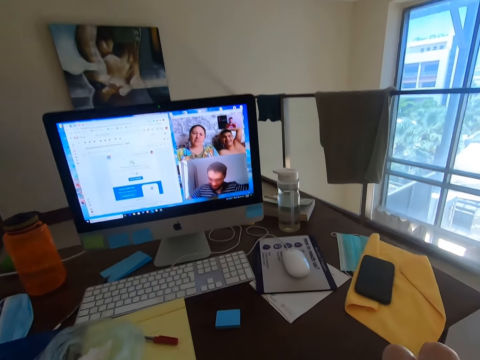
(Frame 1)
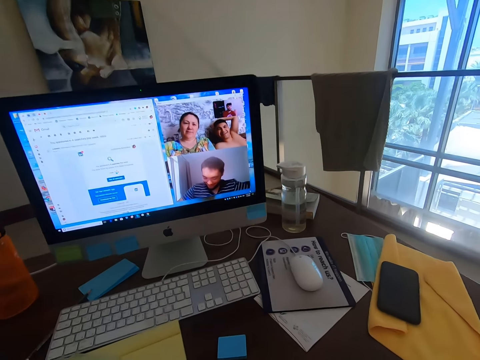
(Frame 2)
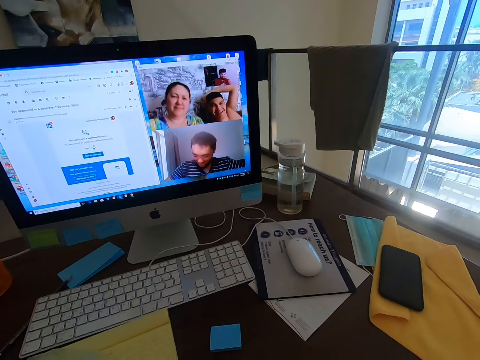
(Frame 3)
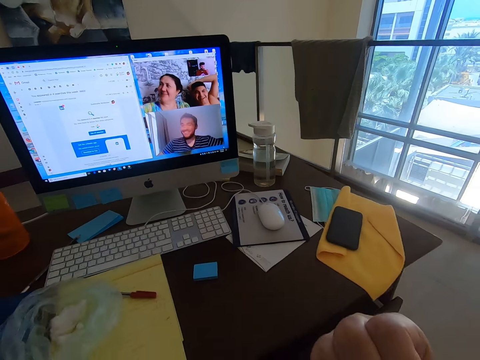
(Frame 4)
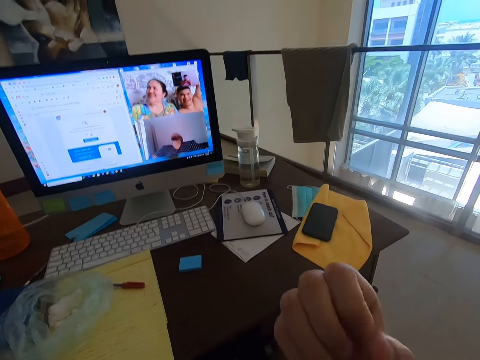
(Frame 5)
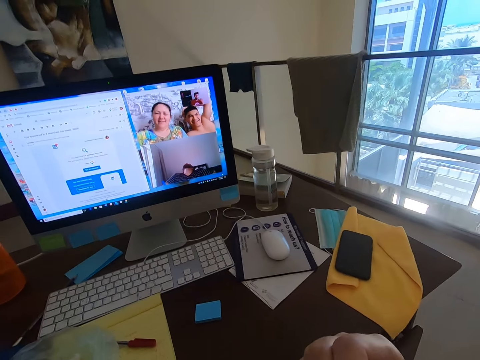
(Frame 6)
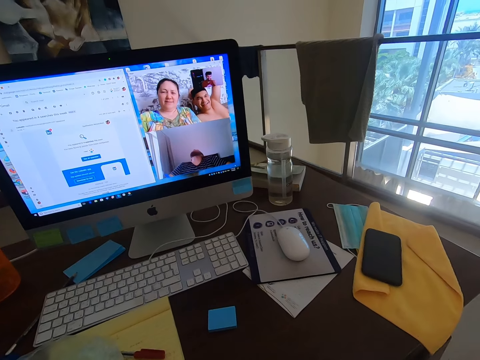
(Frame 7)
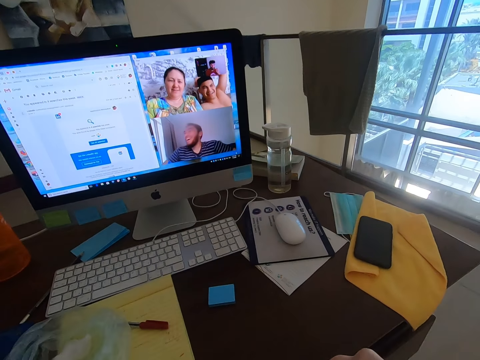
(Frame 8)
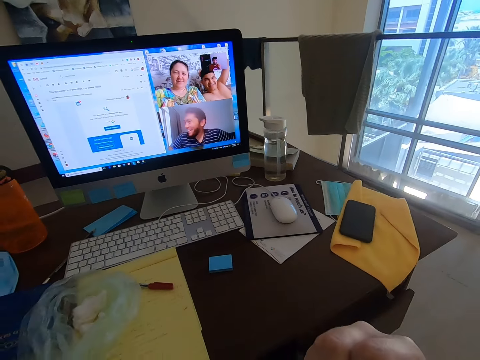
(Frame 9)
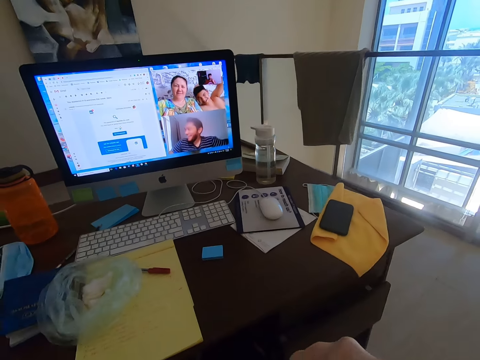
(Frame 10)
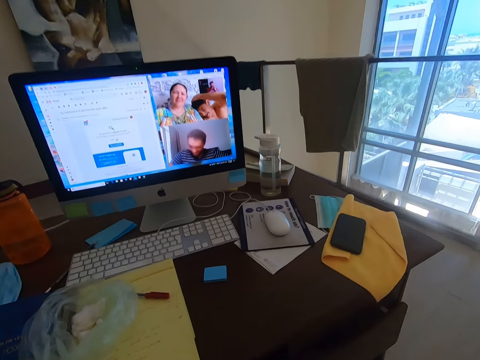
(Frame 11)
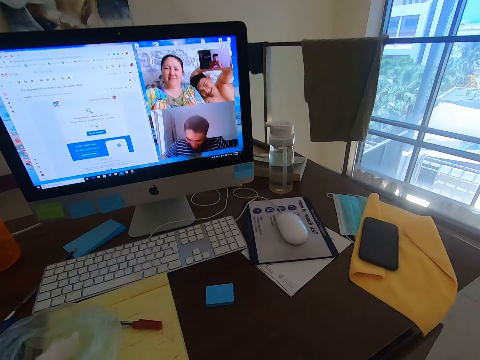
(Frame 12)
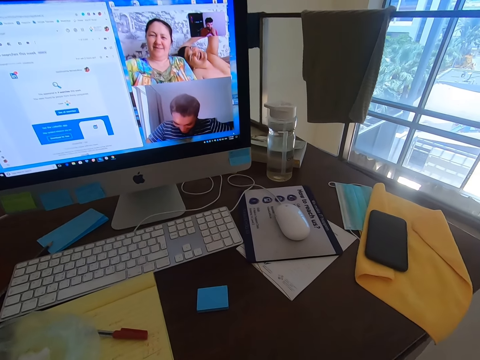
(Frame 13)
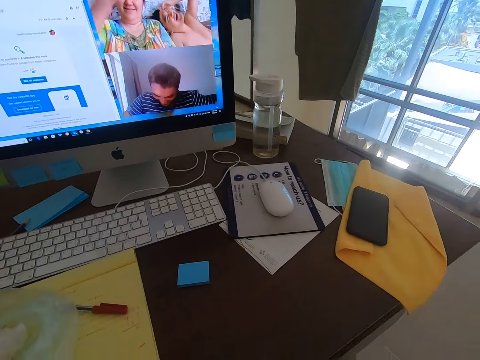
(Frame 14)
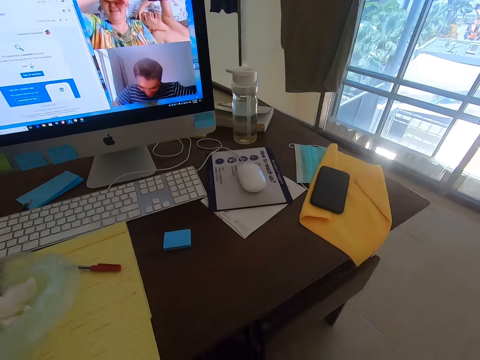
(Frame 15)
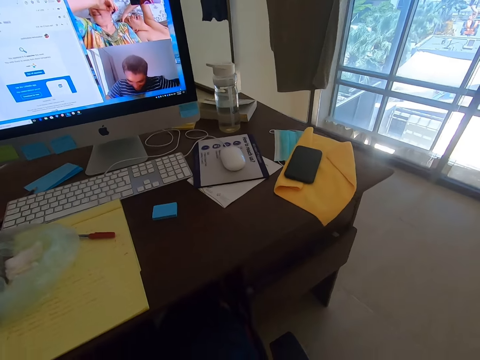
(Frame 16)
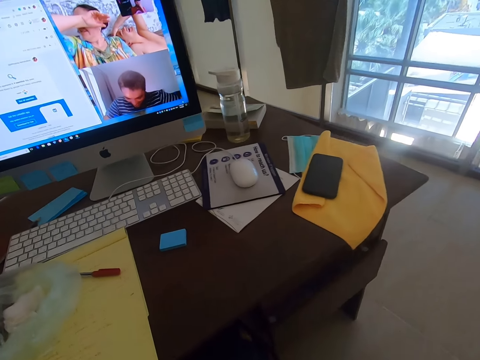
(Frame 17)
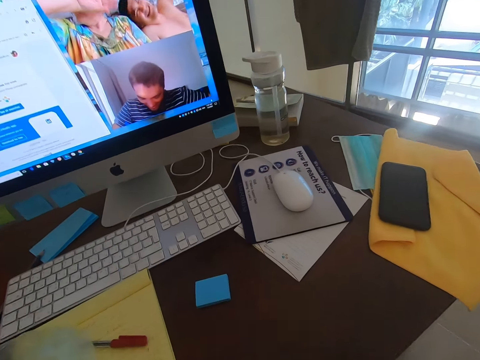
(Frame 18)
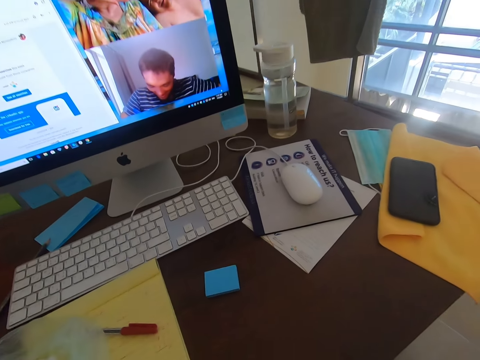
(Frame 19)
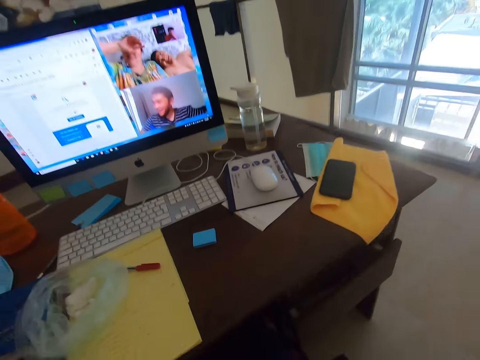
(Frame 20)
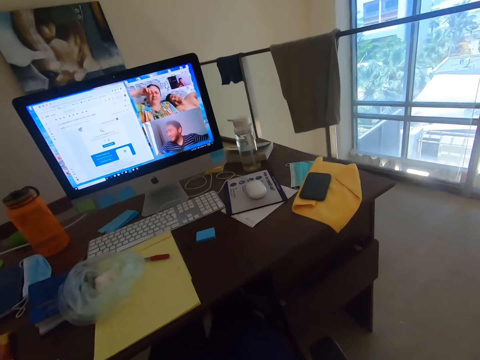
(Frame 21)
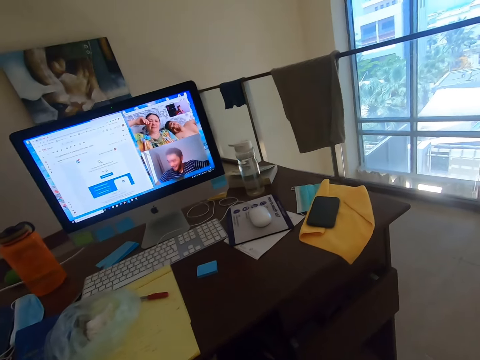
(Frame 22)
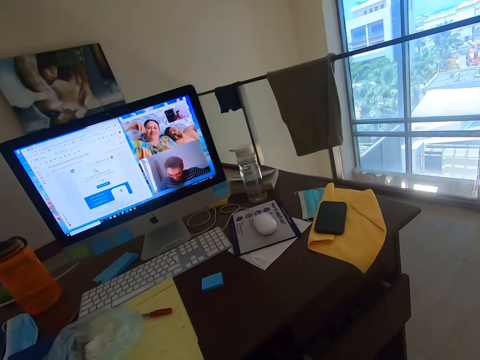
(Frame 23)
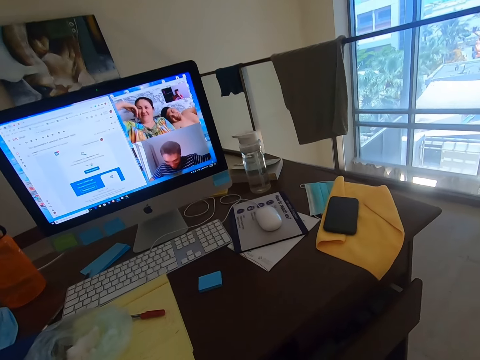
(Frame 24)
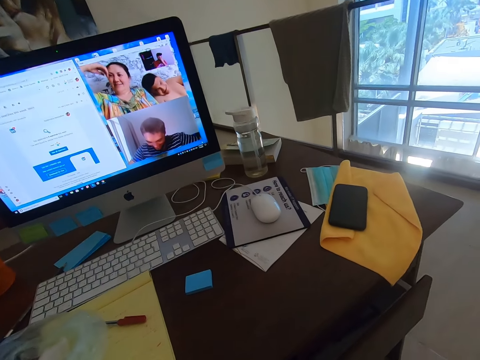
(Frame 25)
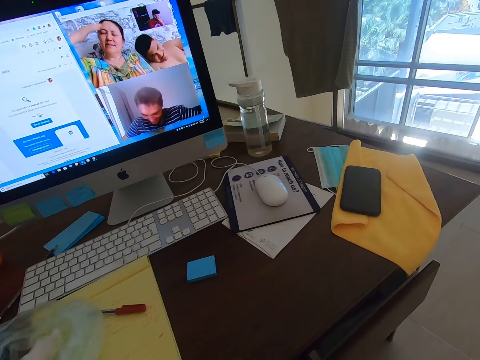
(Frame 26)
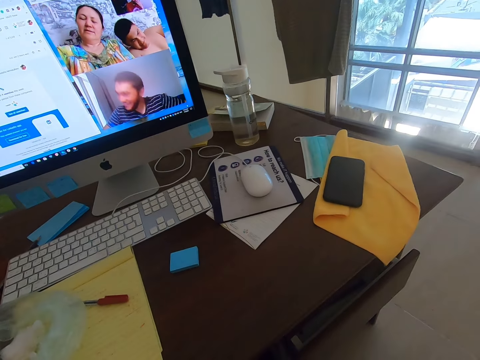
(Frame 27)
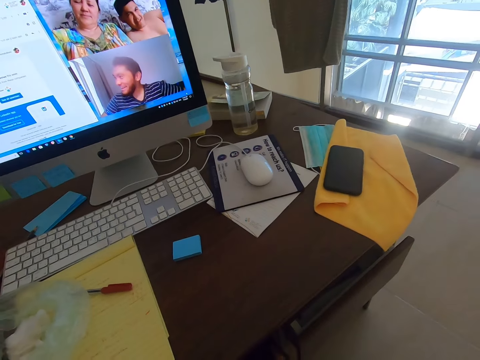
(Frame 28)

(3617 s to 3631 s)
The camera wearer laughs. A man laughs. A woman laughs. Another man laughs. The woman wipes her eyes.

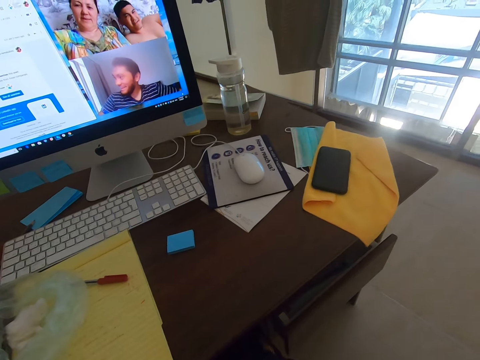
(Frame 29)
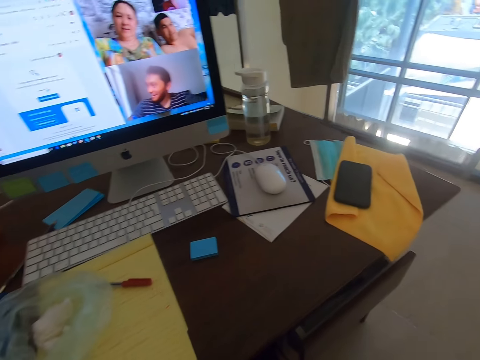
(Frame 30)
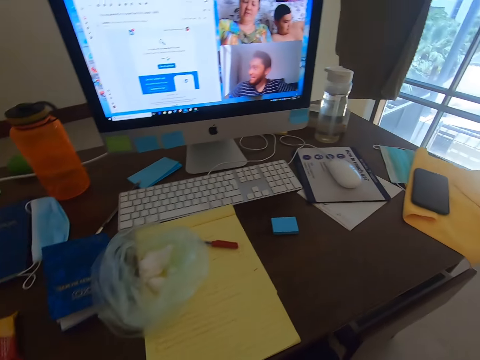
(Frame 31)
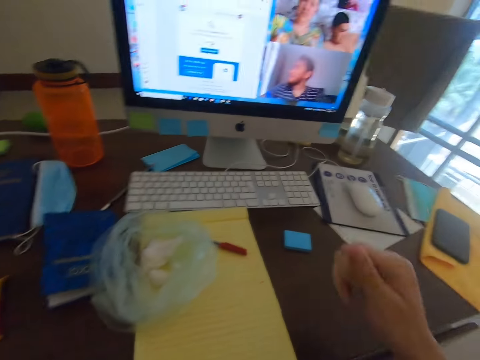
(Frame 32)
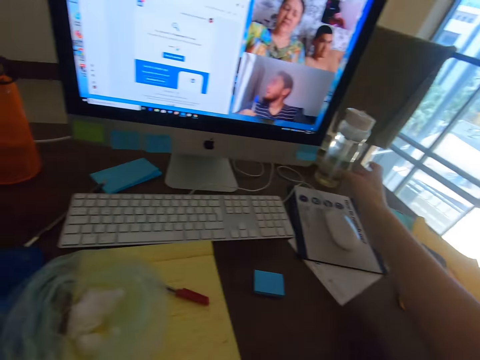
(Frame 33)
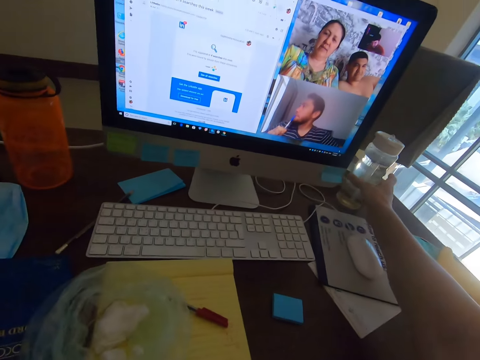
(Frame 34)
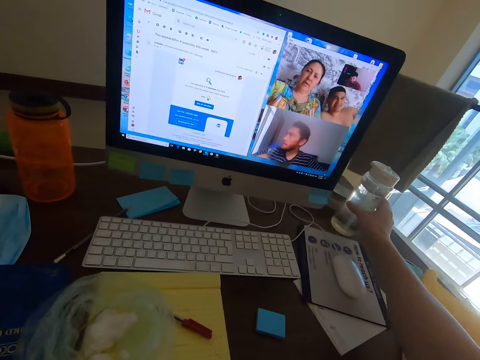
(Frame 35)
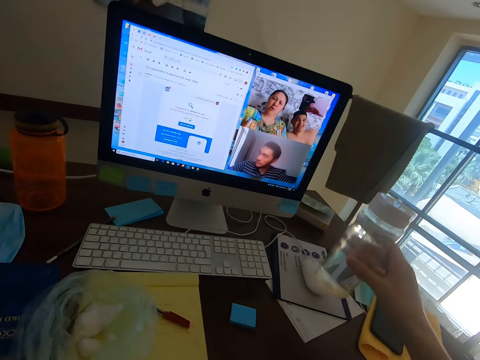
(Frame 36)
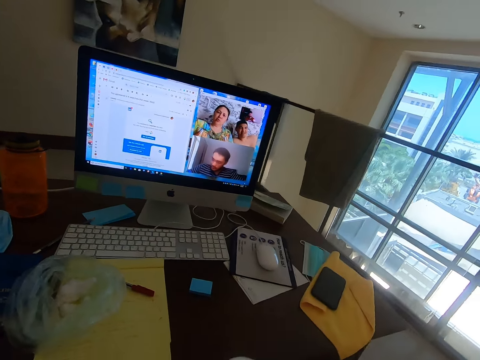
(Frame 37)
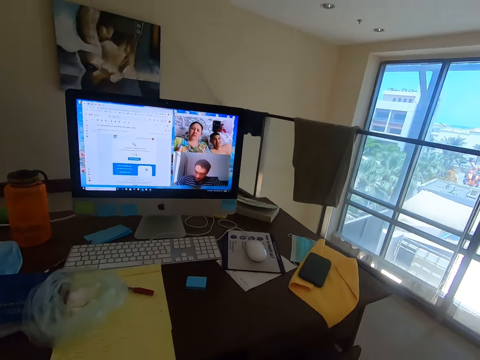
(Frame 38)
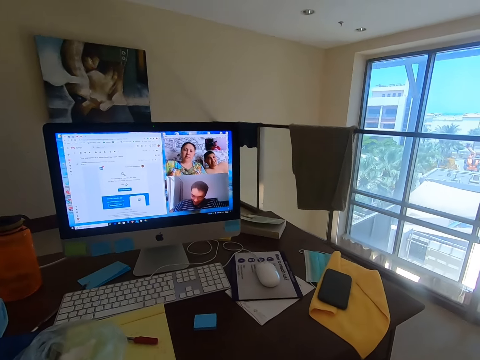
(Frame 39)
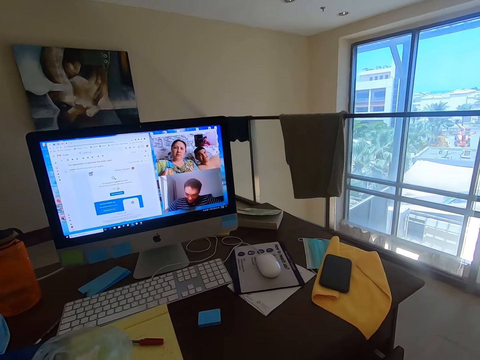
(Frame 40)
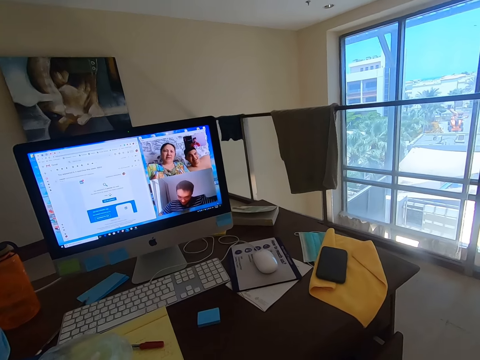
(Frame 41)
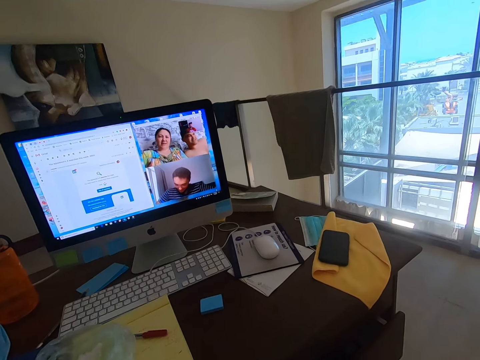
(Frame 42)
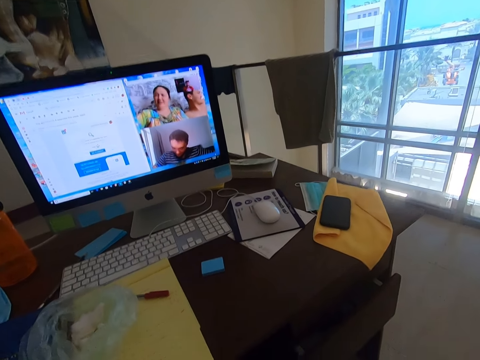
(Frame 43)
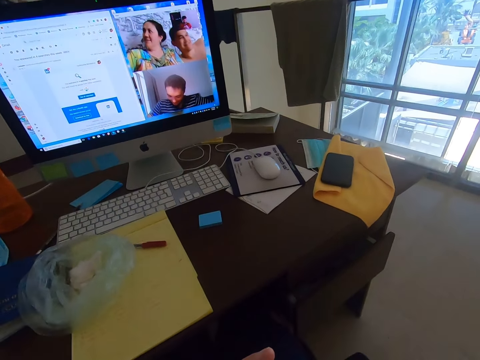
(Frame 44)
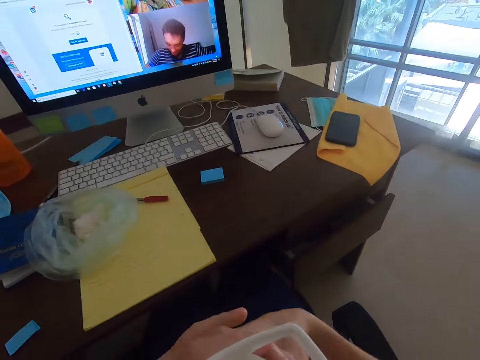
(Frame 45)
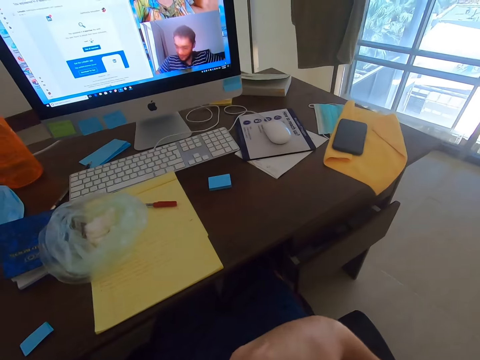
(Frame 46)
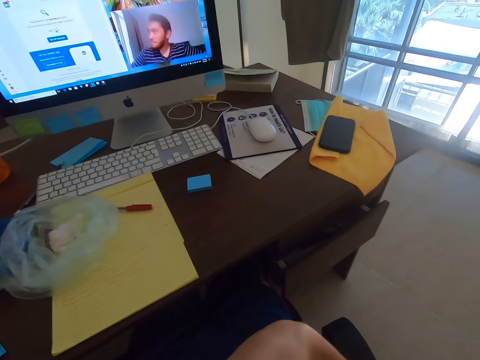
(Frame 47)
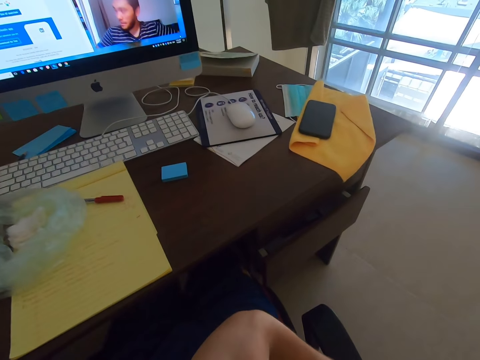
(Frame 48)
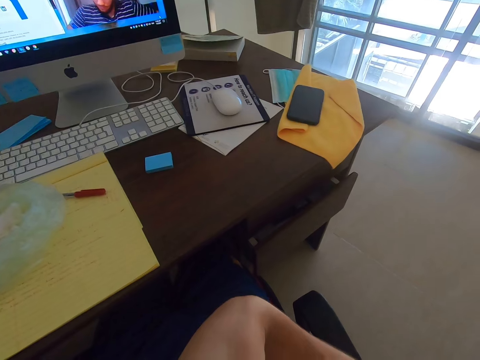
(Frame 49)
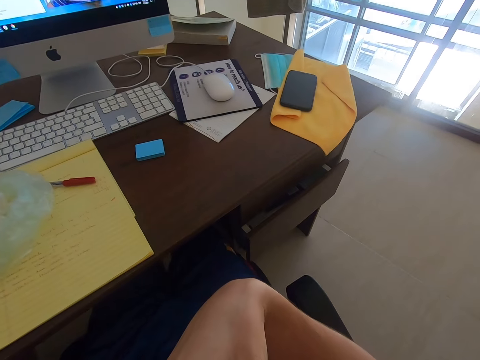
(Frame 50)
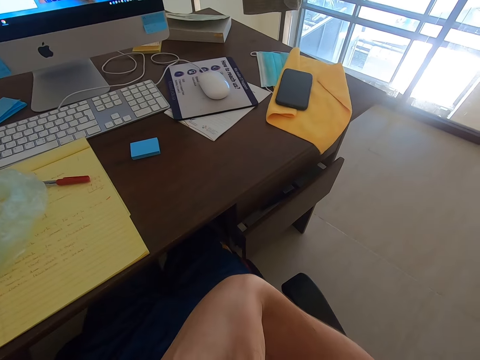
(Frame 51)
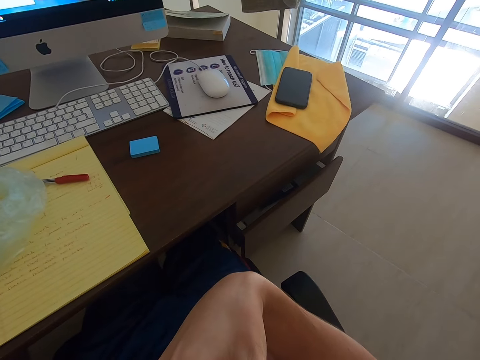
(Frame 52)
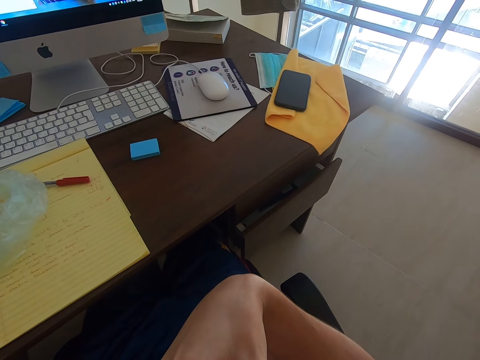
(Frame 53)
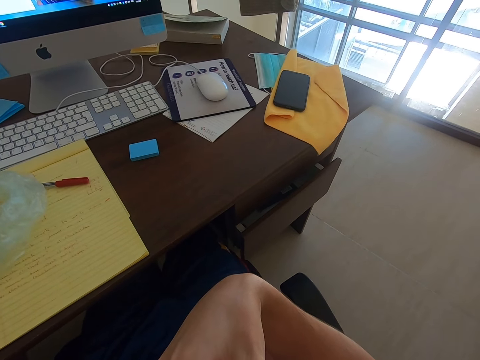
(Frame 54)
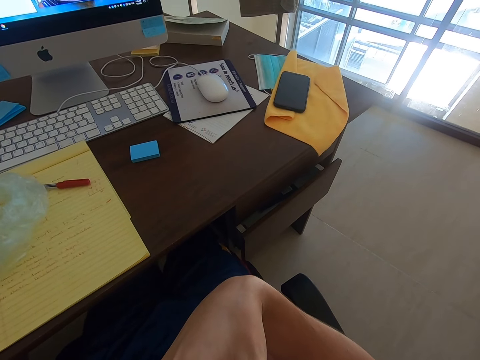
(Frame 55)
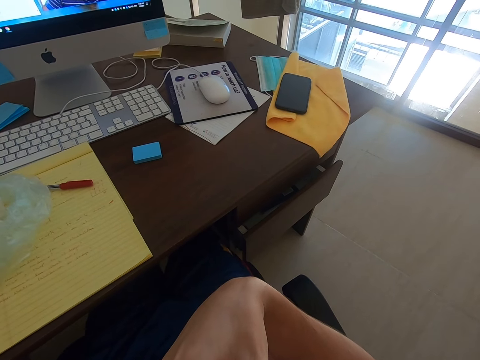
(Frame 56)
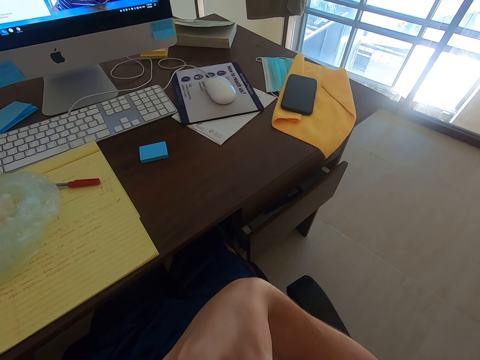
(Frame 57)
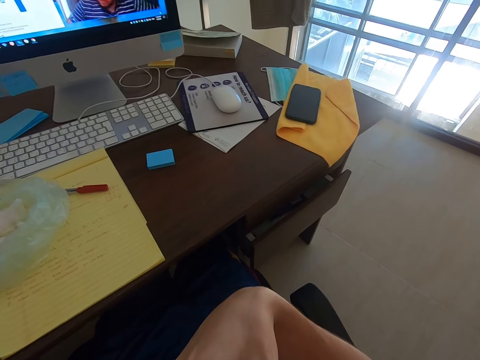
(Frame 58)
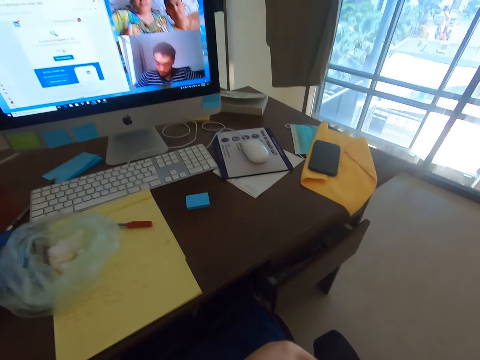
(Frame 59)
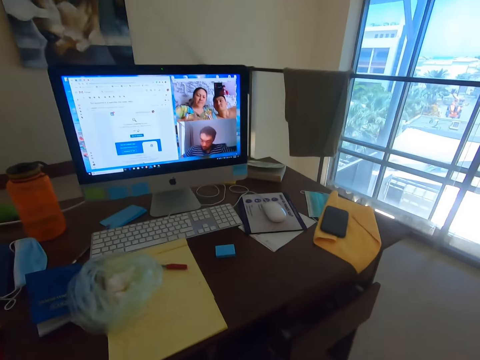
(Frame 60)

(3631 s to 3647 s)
A woman converses with the camera wearer. The camera wearer picks up a bottle of water. They hold the bottle of water. They drink water.
